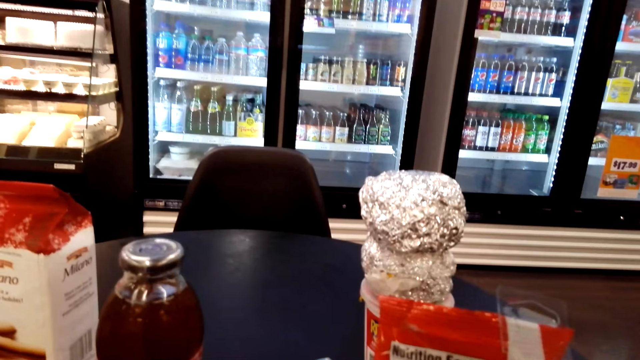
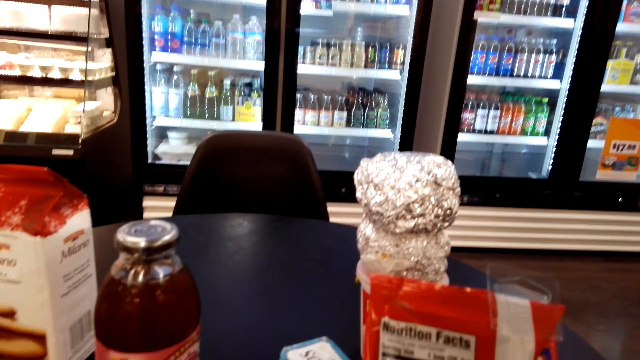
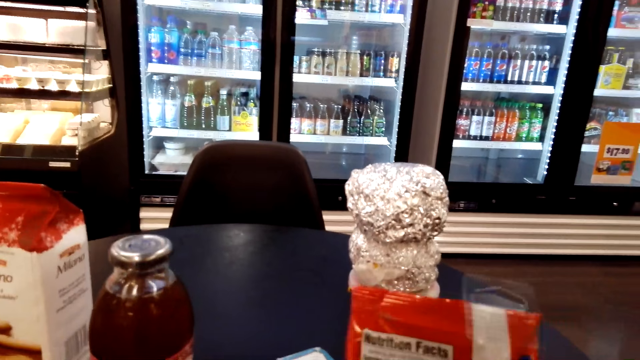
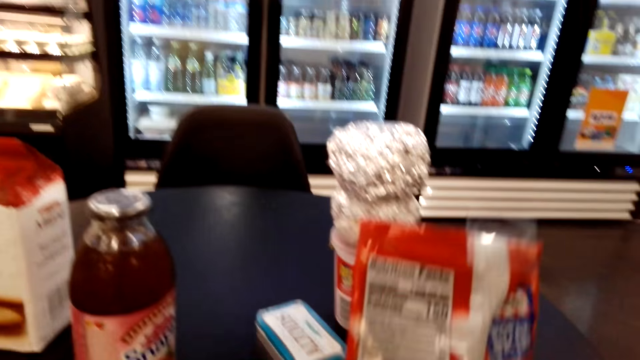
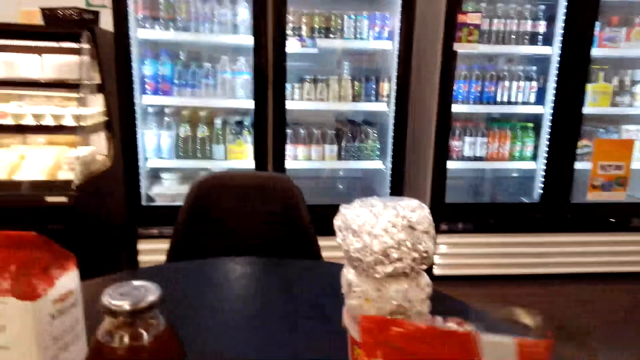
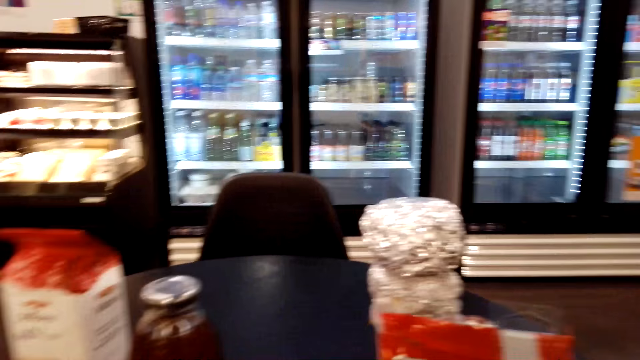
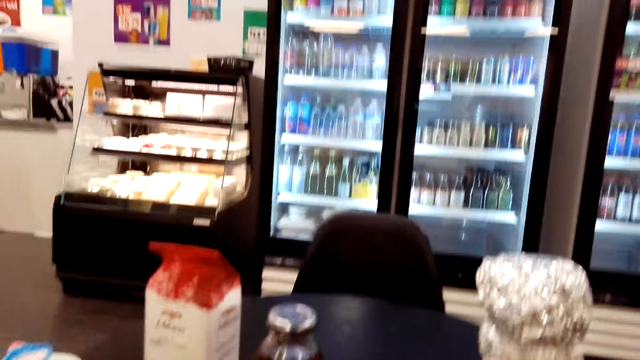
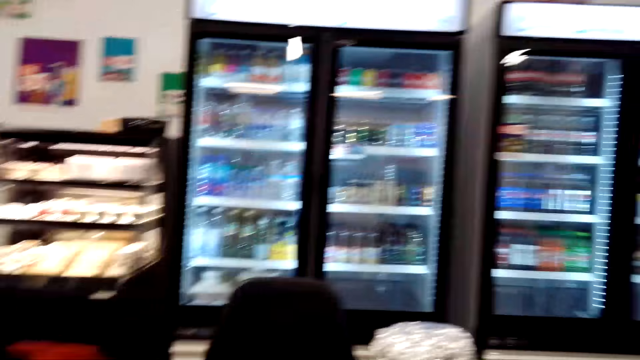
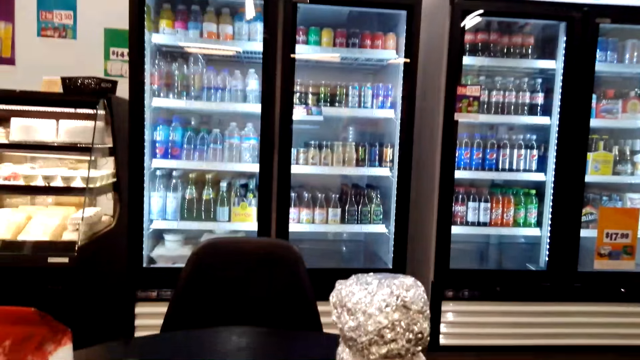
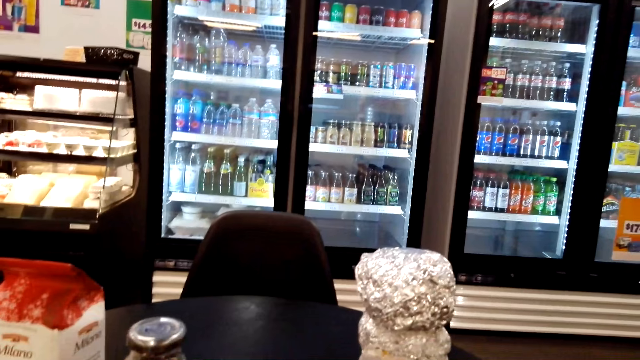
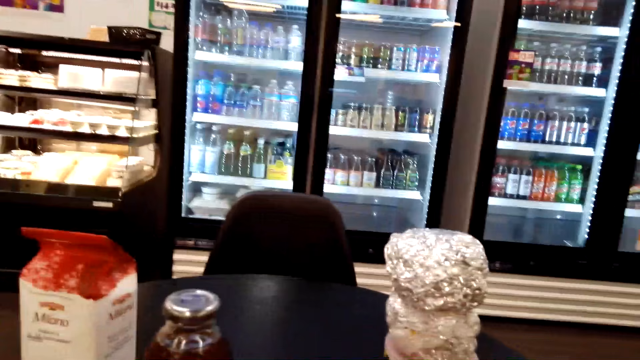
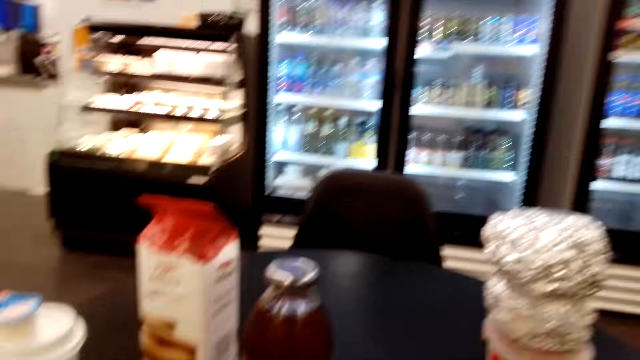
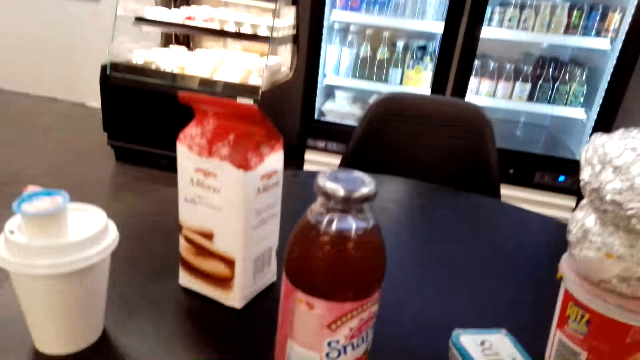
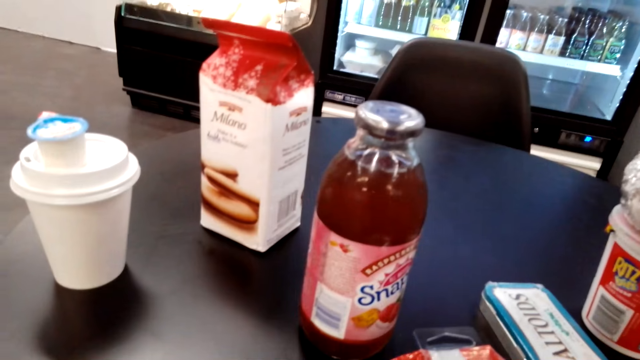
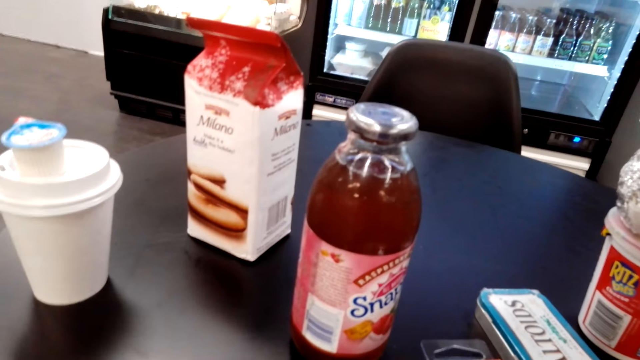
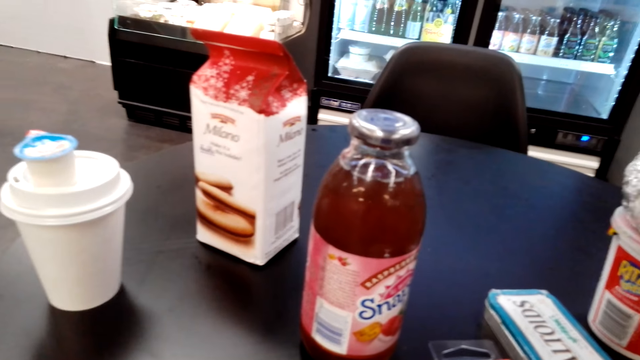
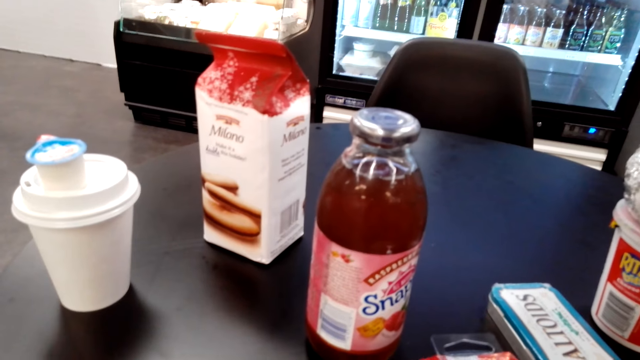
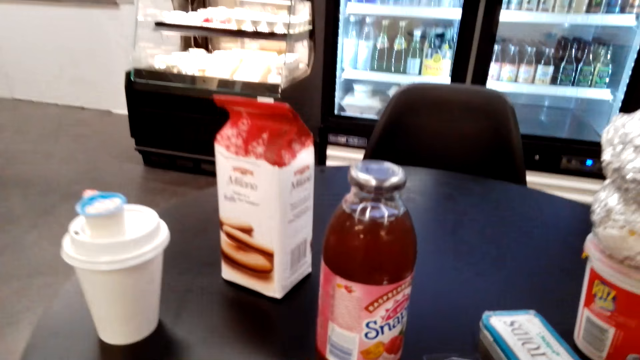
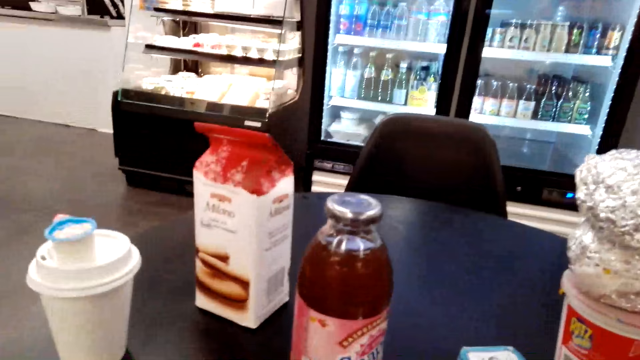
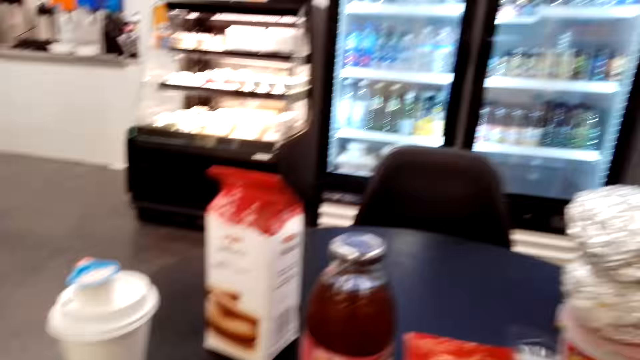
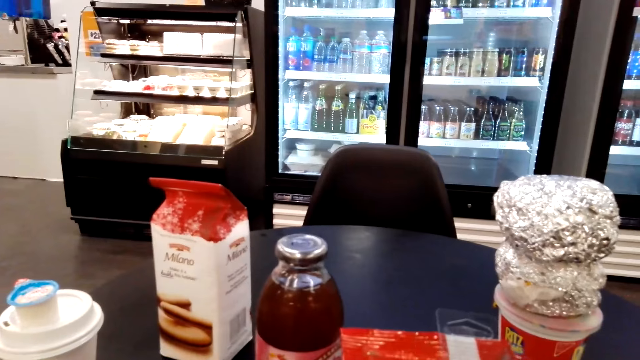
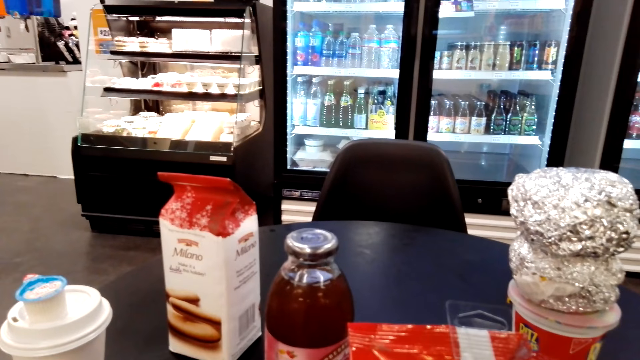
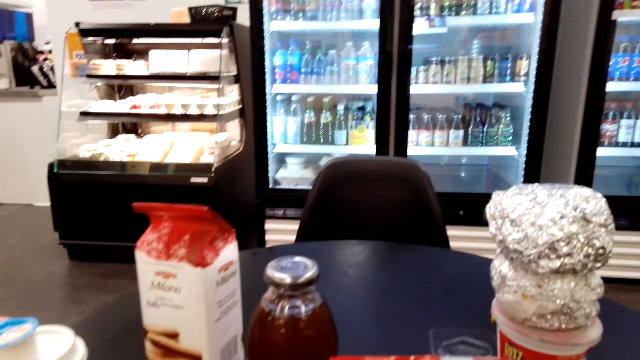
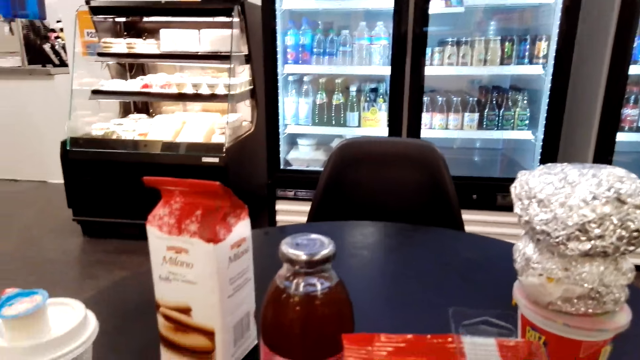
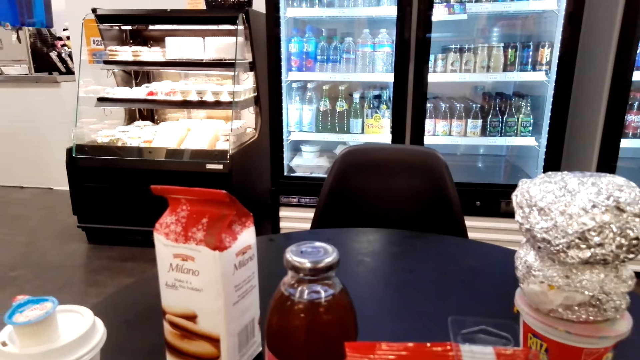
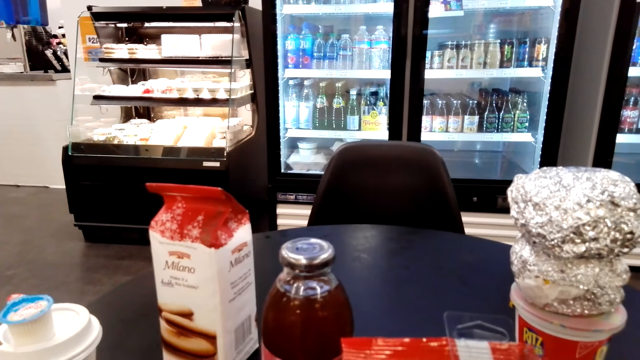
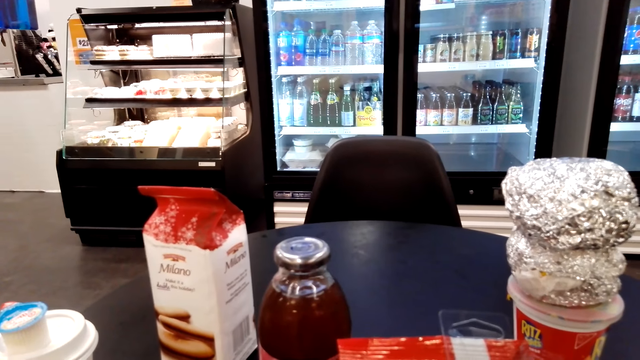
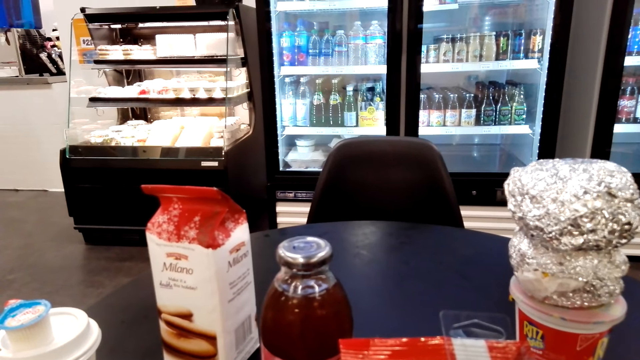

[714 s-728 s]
The camera wearer puts the packet on the table. They look at the drinks on the table. They hold the packet.

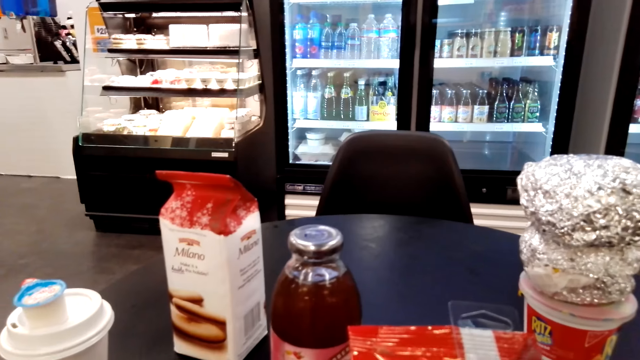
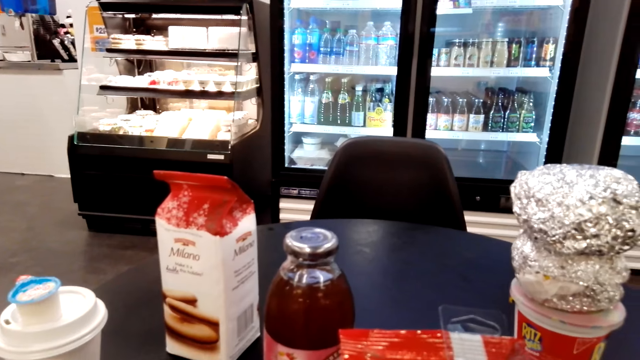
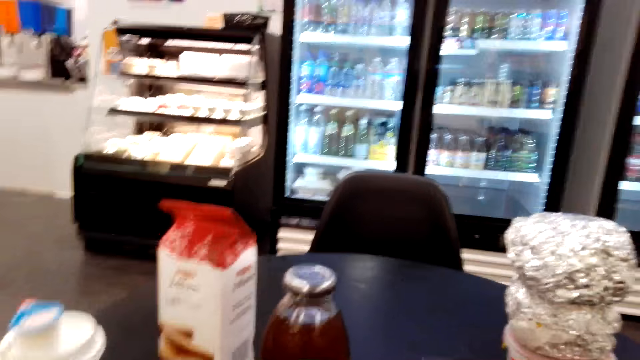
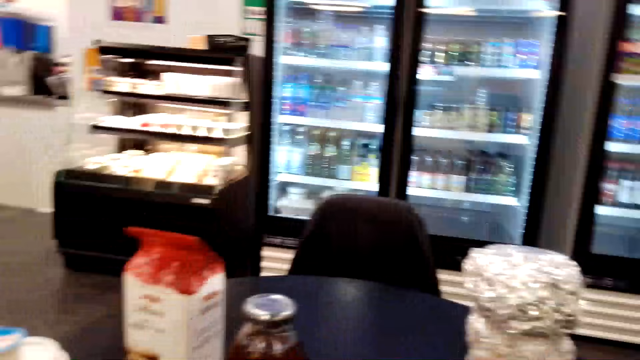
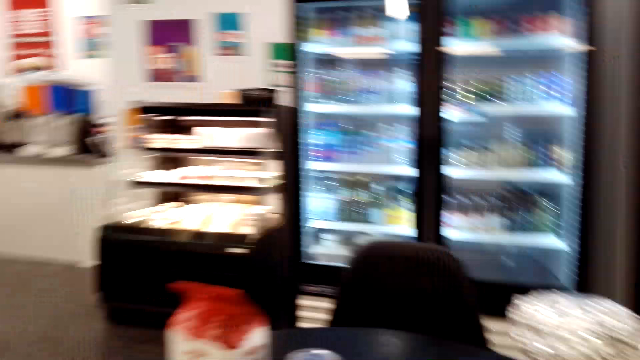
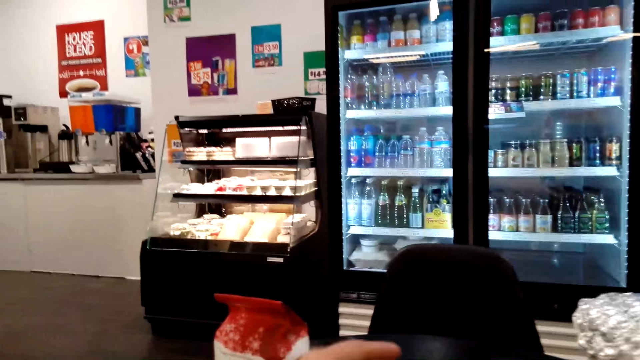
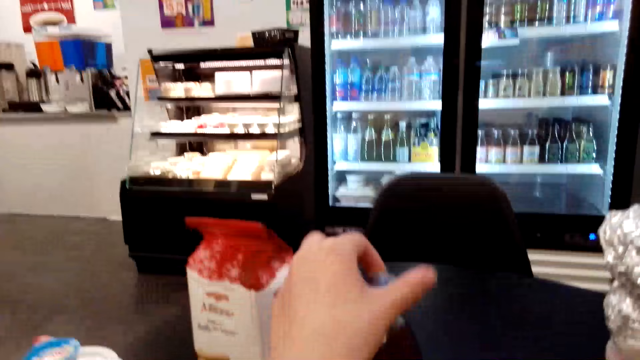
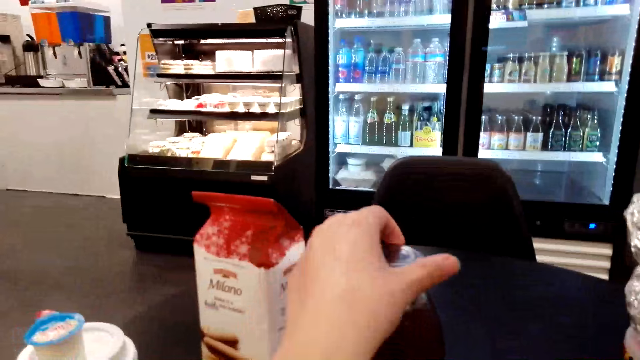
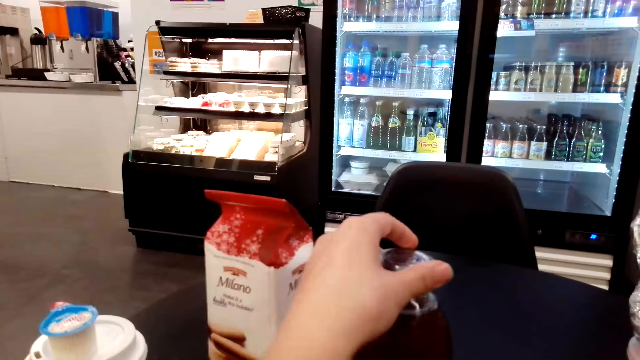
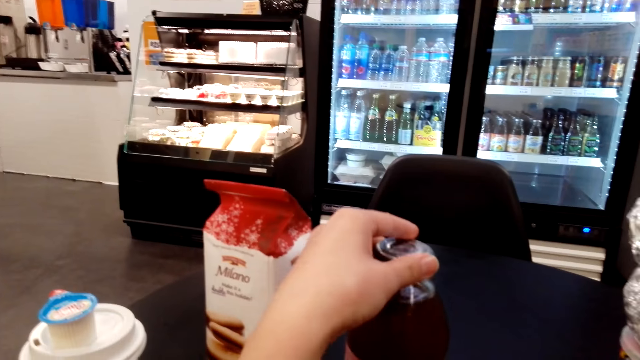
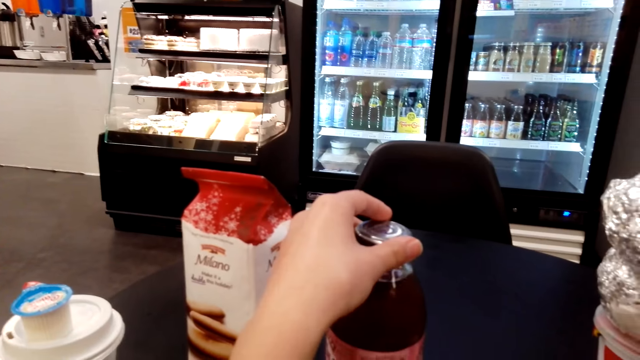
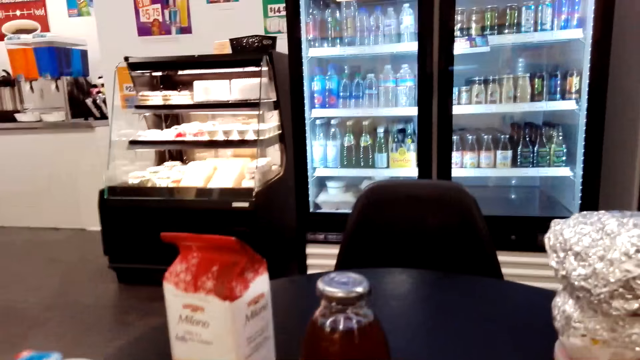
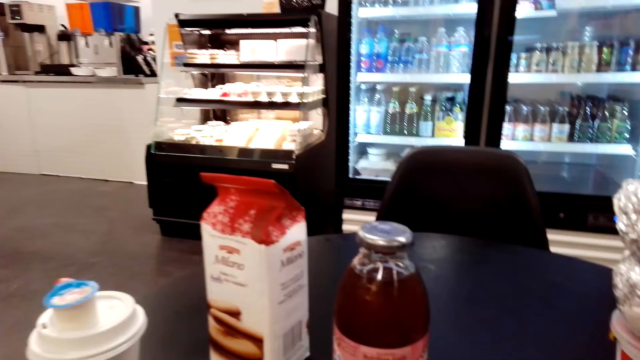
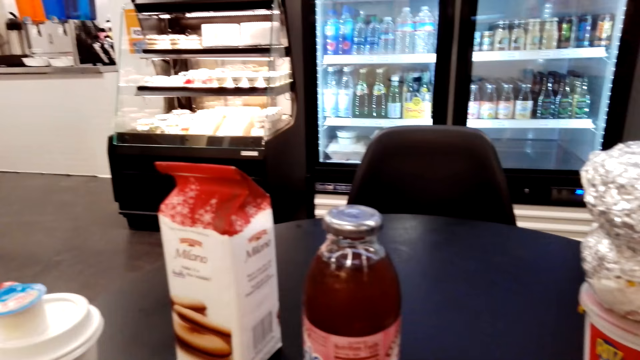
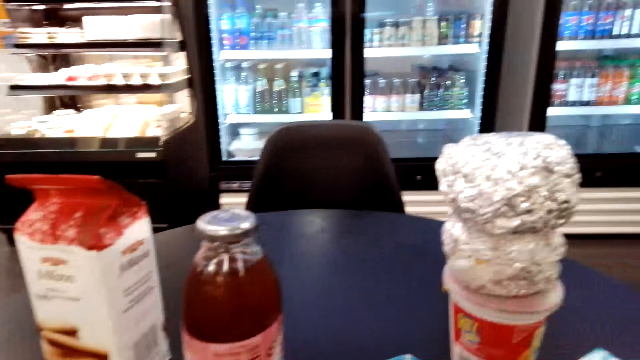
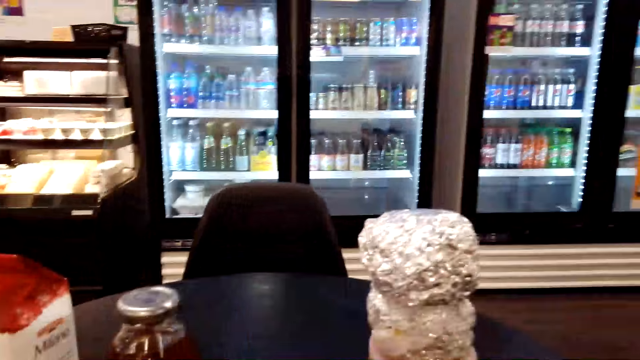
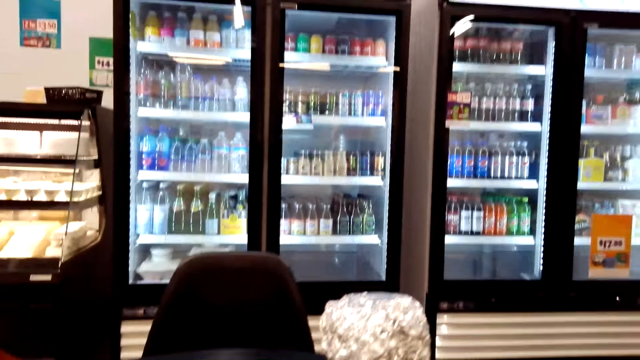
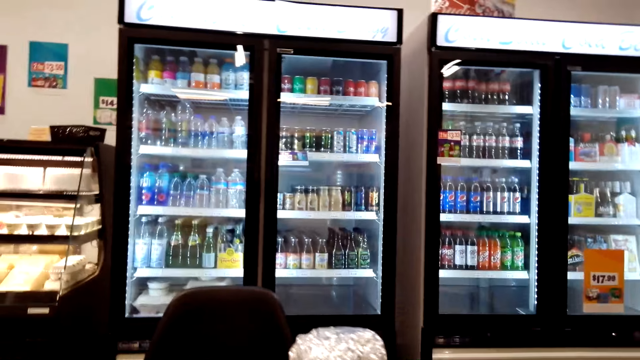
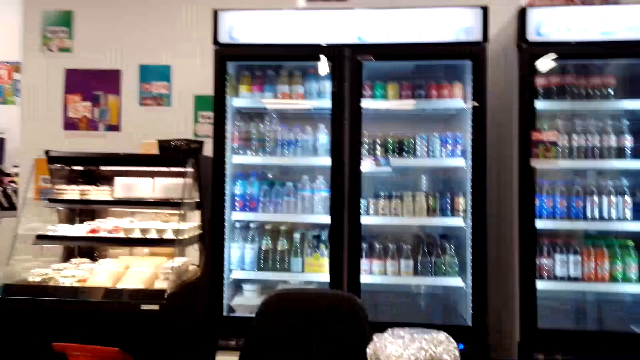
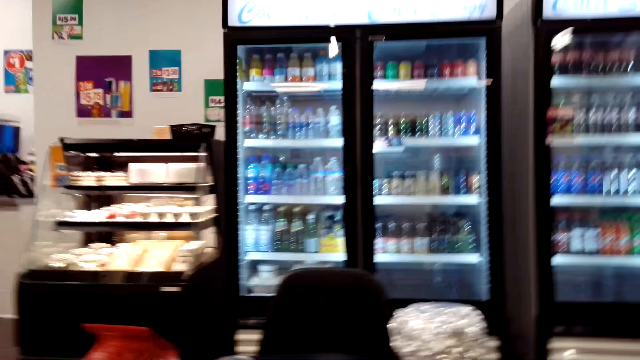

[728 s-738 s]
The camera wearer twists the cap or lid of the juice bottle. They remove the hand from the lid. They look around.
